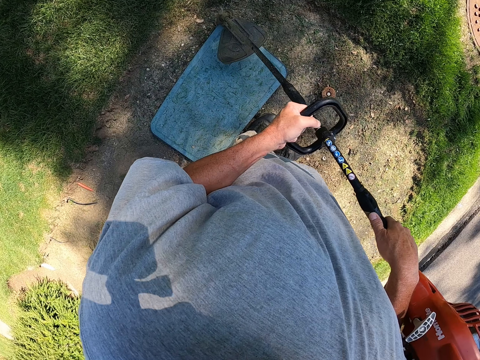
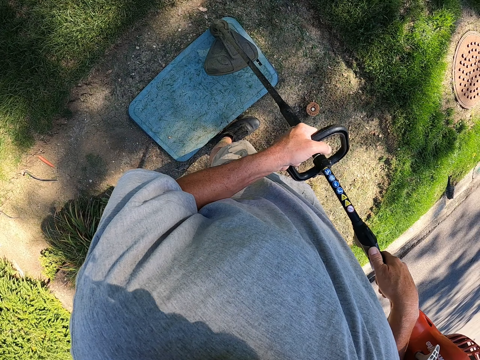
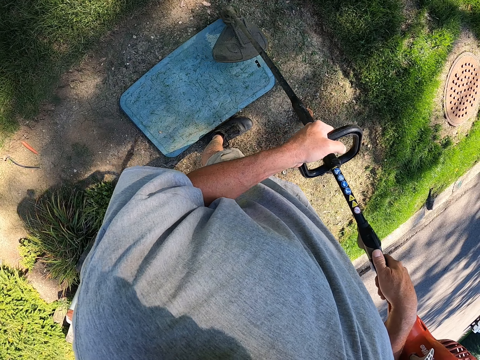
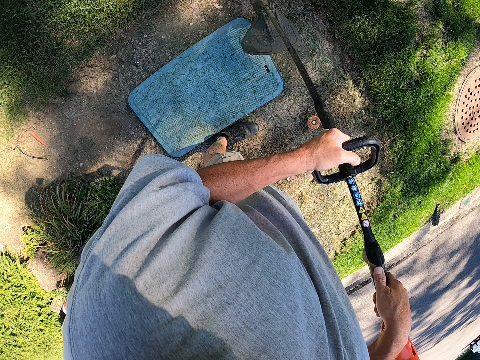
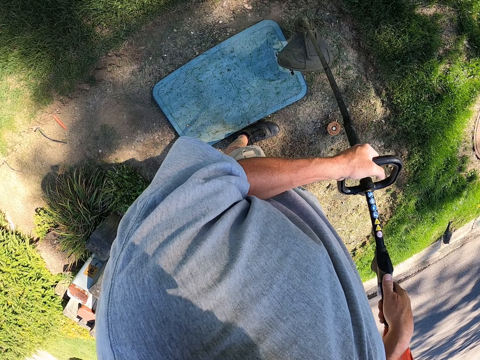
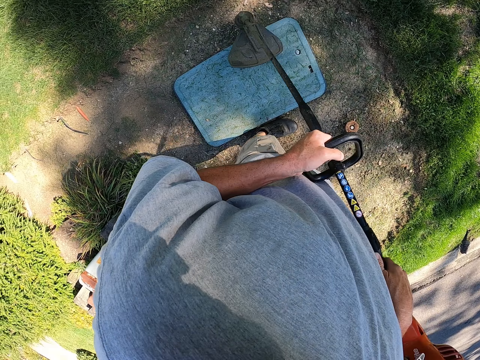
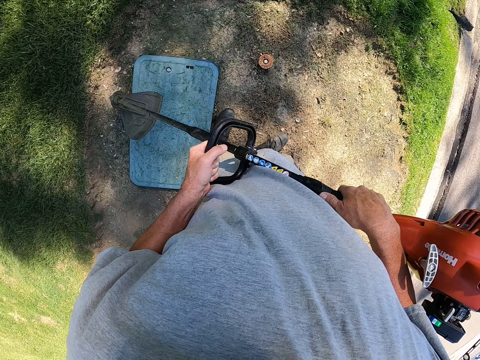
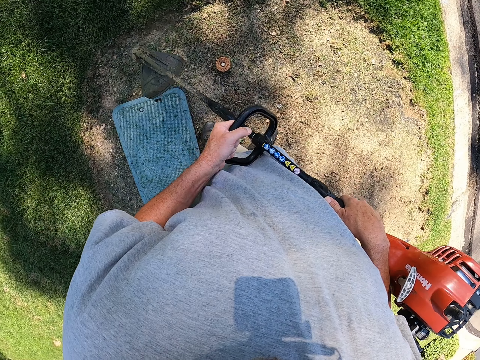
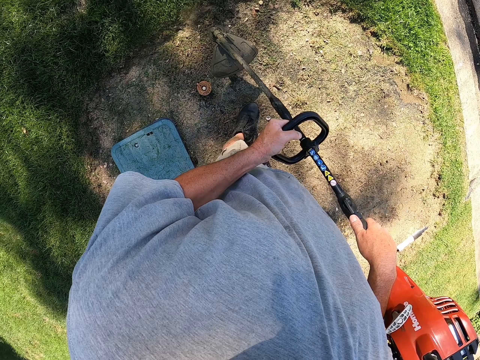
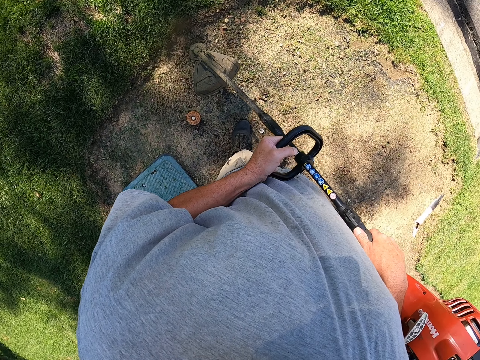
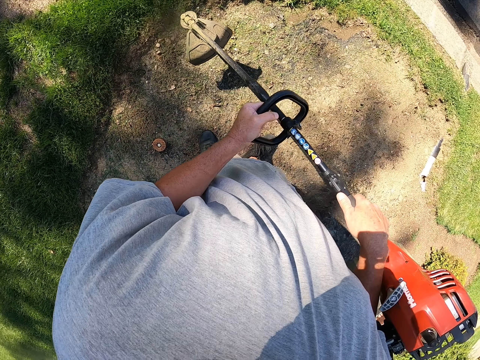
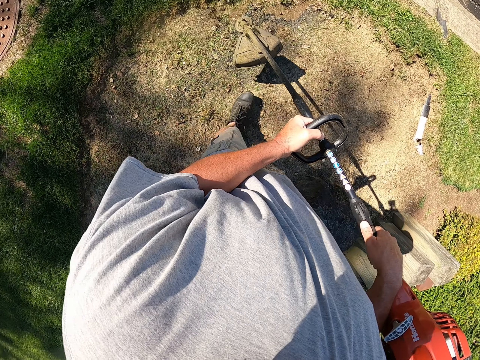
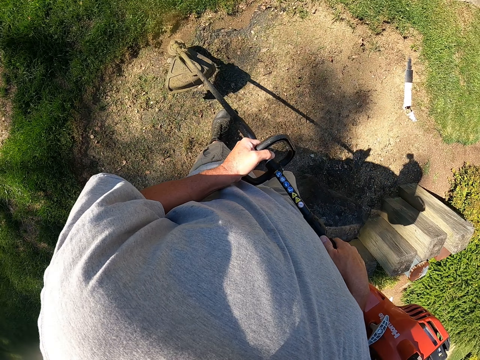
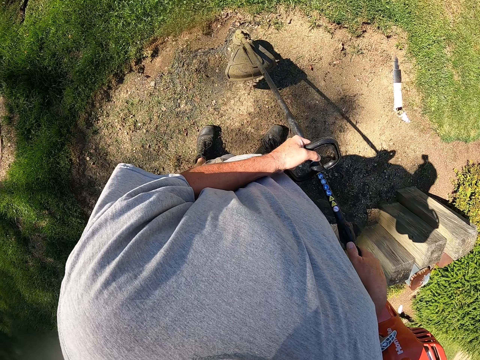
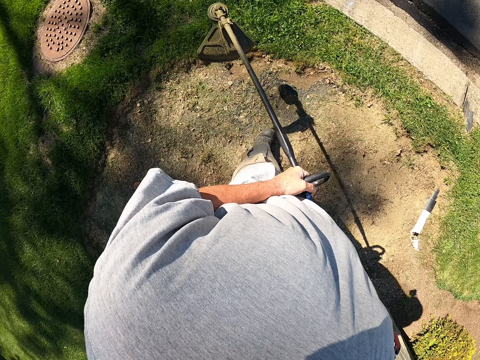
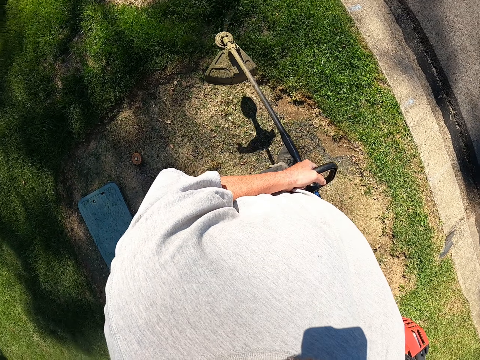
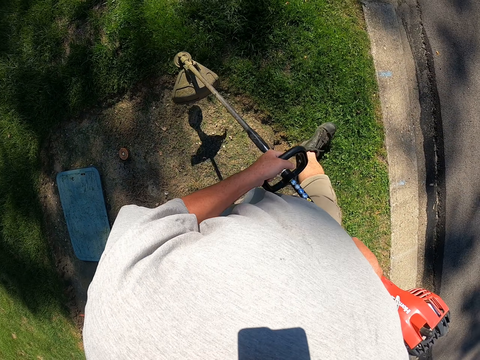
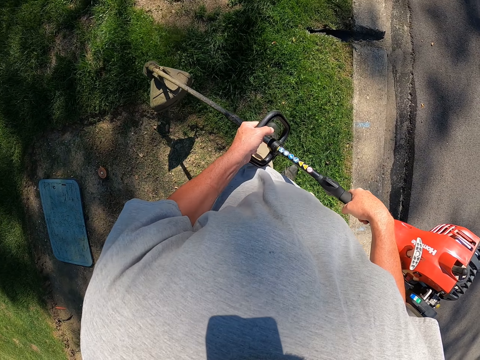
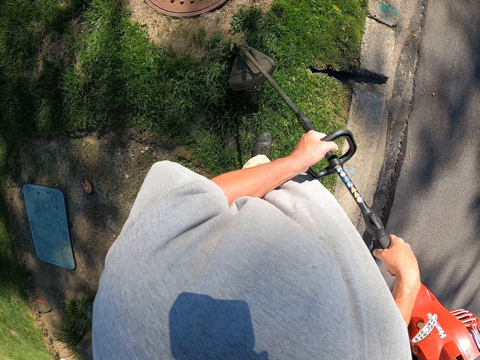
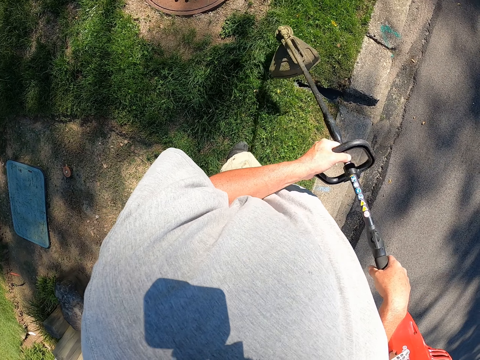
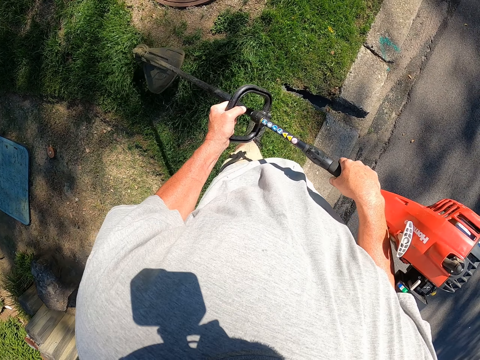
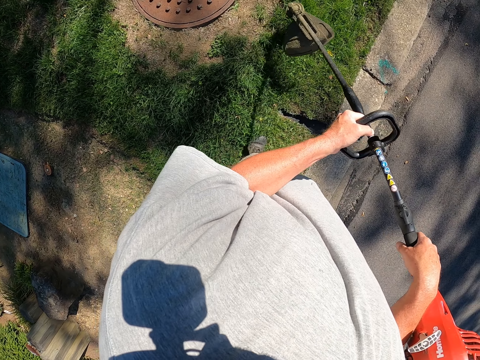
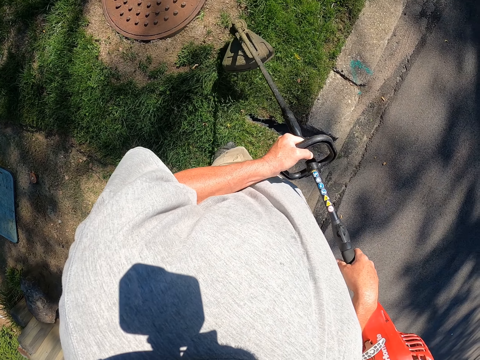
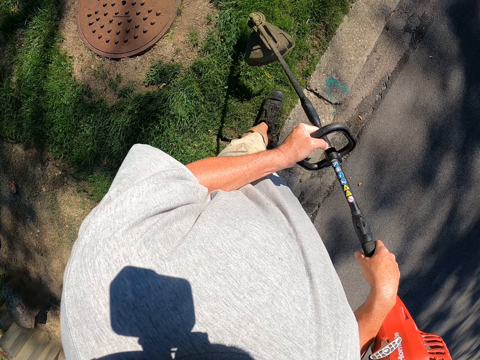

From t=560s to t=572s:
The camera wearer cuts grass with a brush cutter. They cut the grass with the brush cutter repeatedly. They walk around the garden. They cut the grass with the brush cutter.

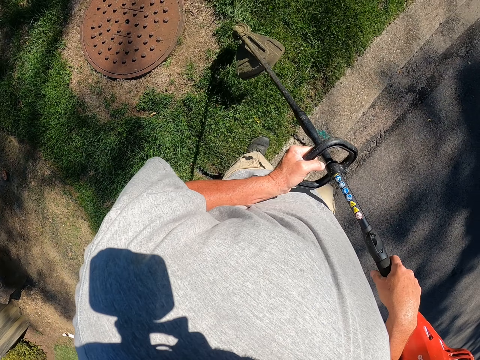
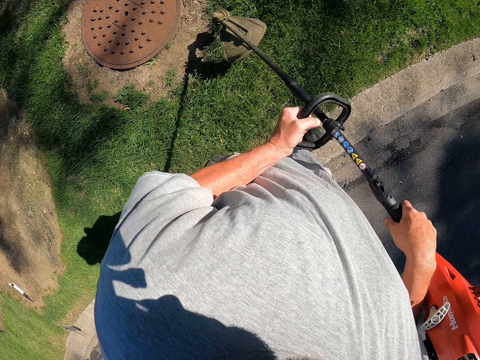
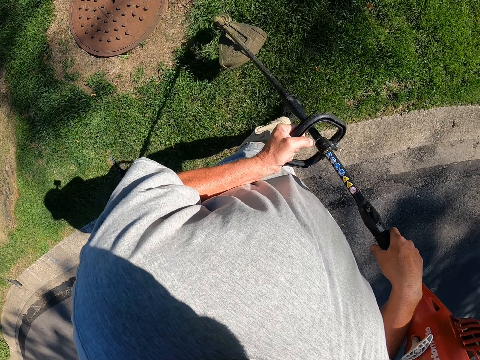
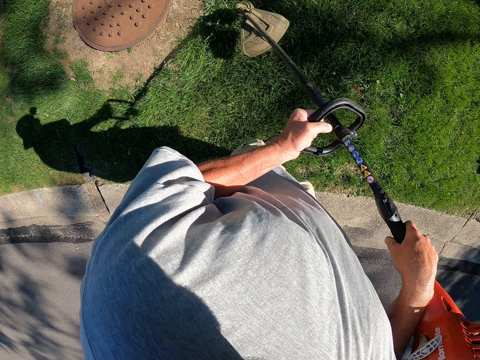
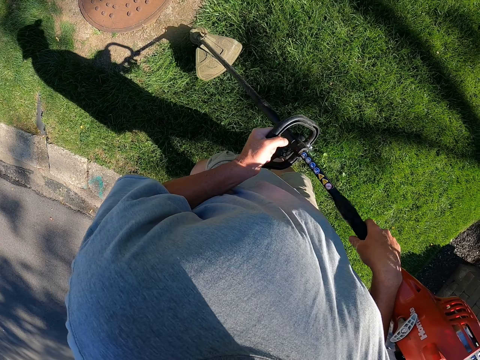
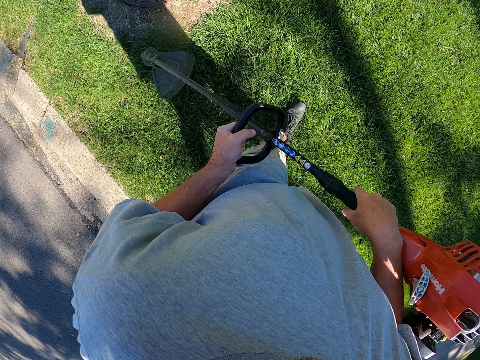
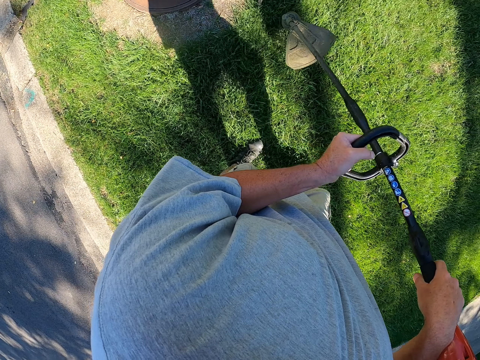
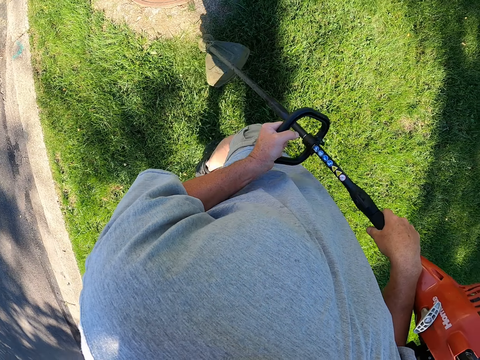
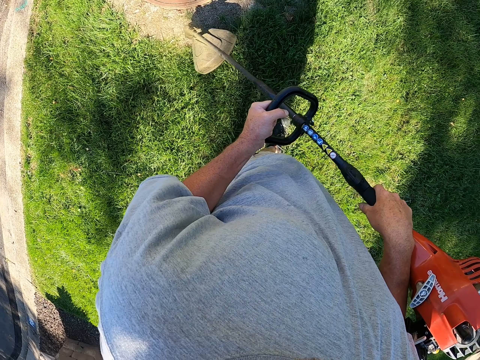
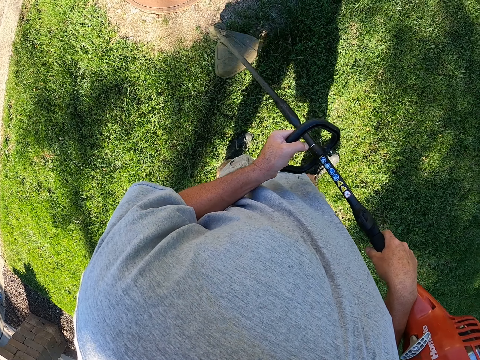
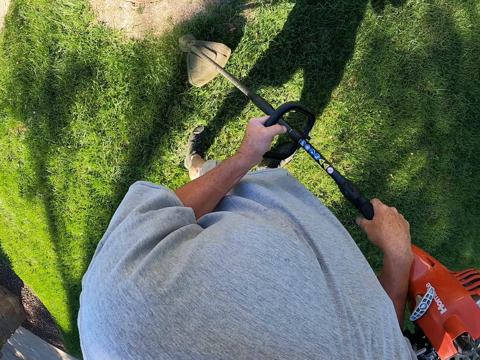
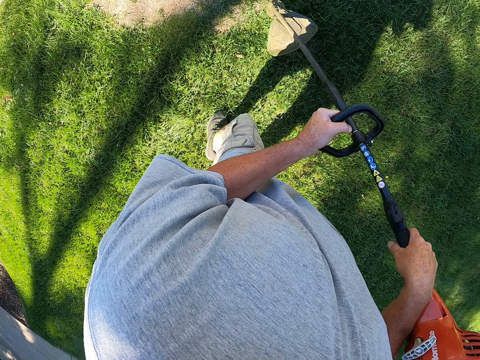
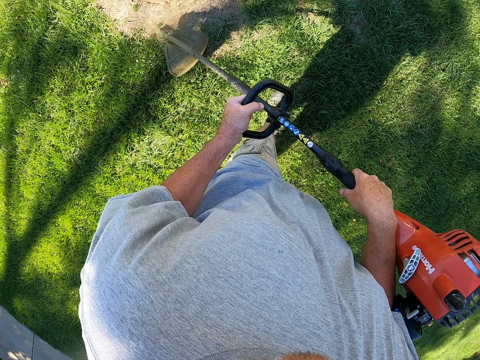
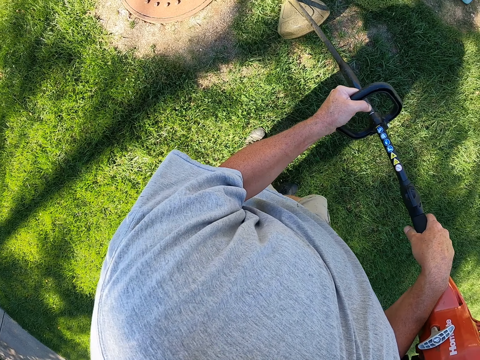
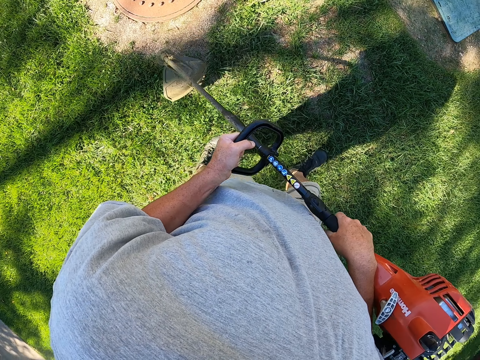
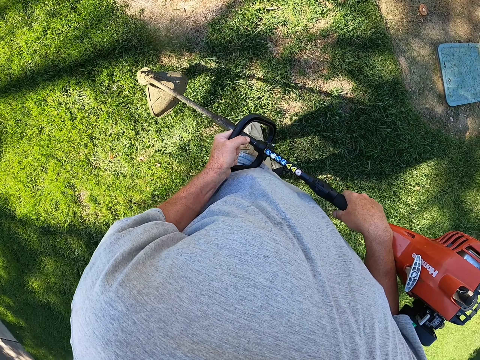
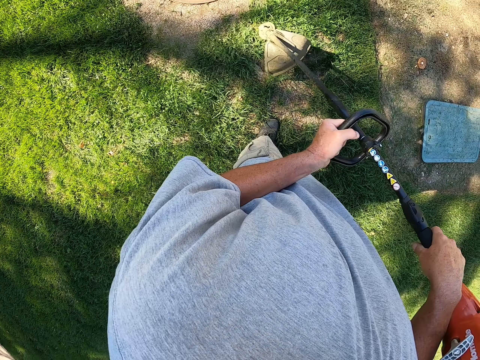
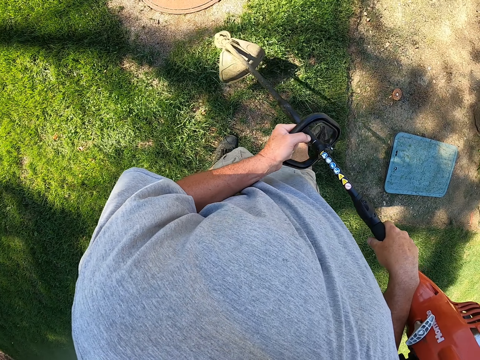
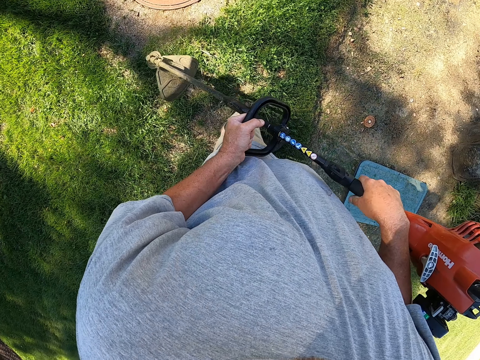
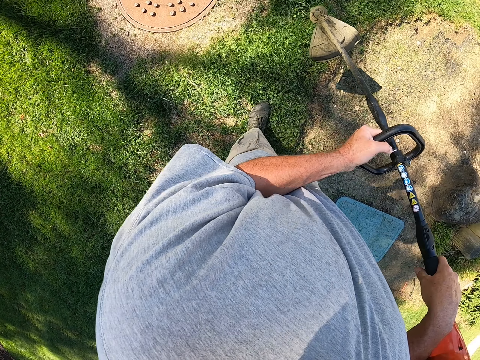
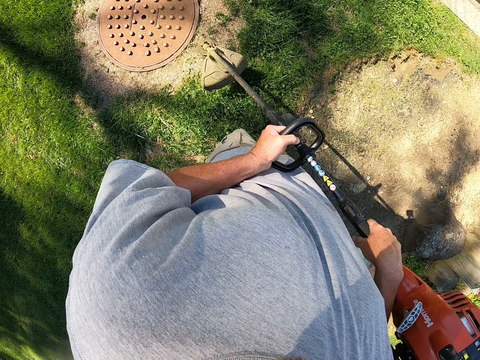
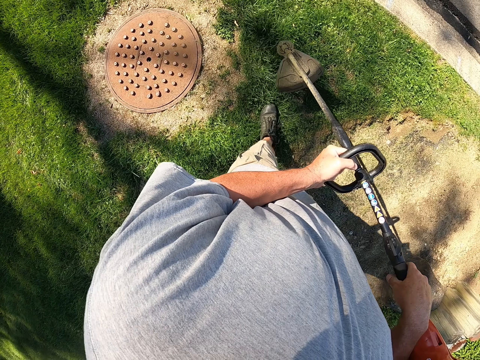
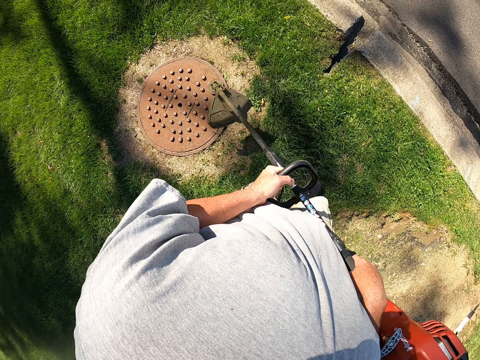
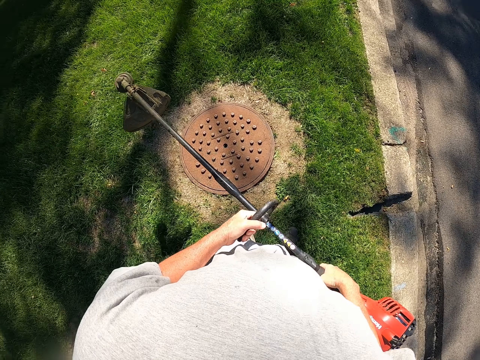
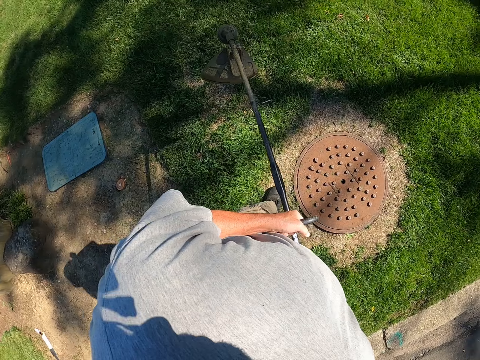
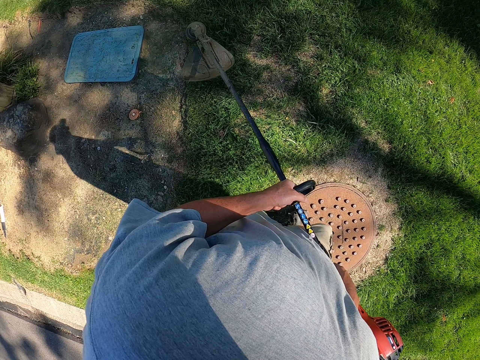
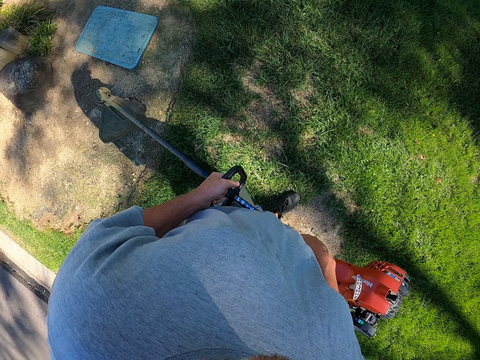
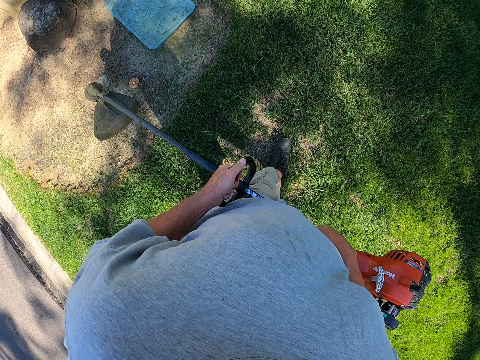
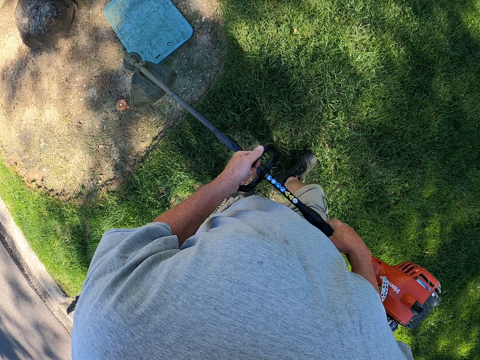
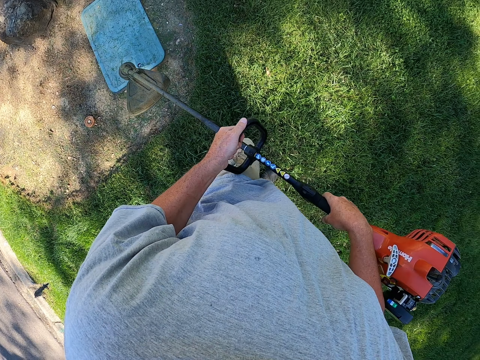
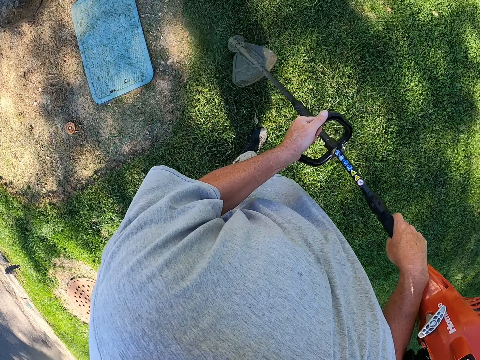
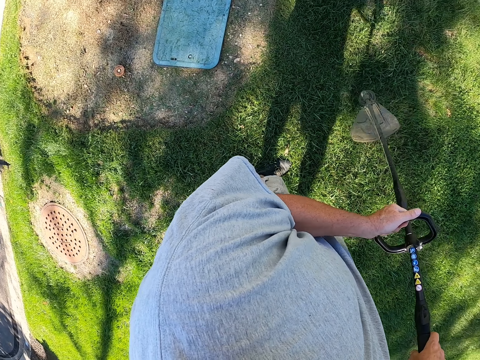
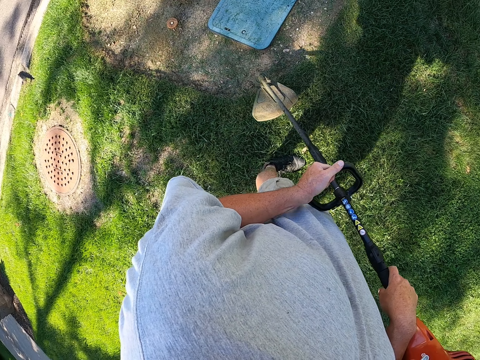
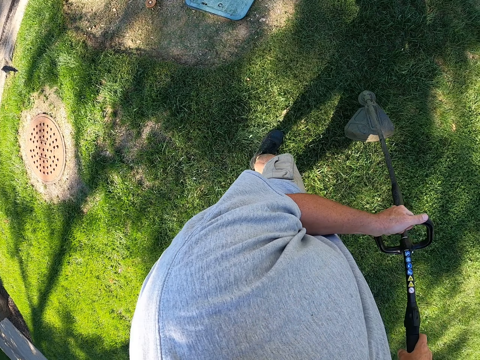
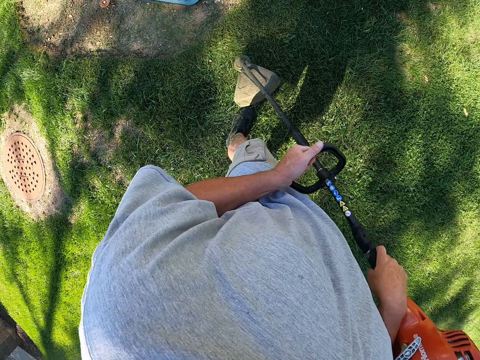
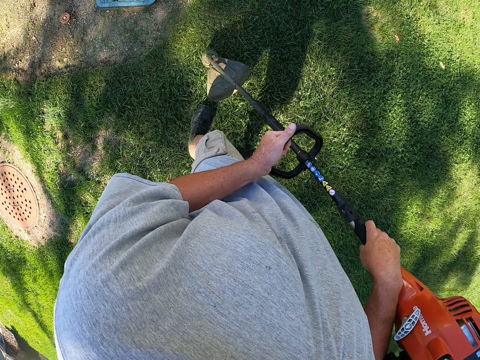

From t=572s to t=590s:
The camera wearer walks around the garden. They cut grass with a brush cutter. They walk around the garden. They cut the grass with the brush cutter. They cut the grass with the brush cutter repeatedly. They walk around the garden. They walk around the garden again. They cut the grass with the brush cutter.
